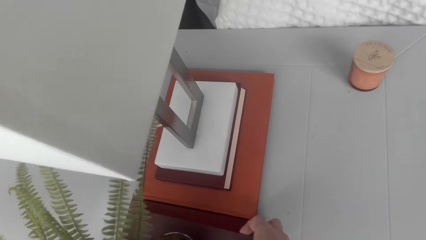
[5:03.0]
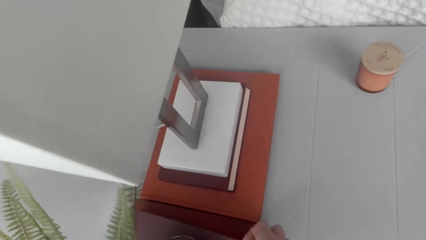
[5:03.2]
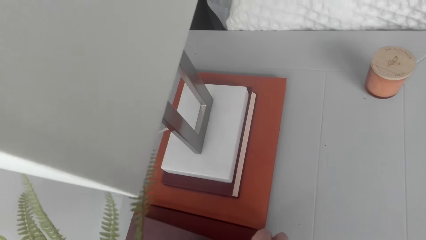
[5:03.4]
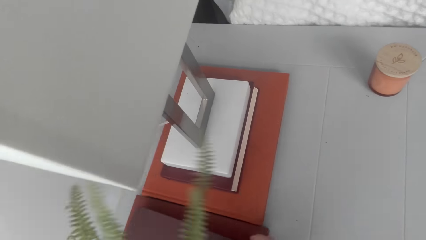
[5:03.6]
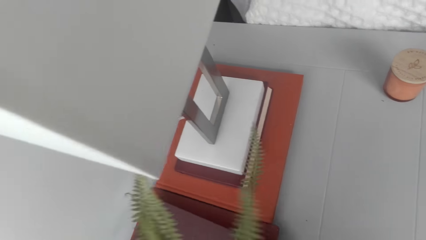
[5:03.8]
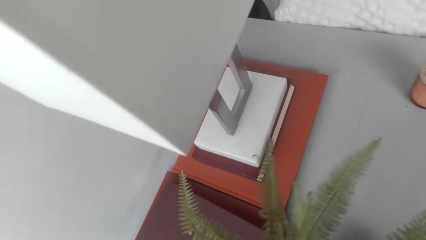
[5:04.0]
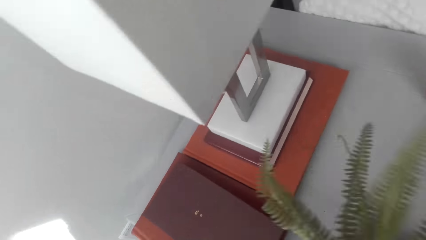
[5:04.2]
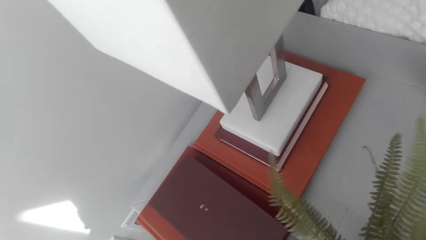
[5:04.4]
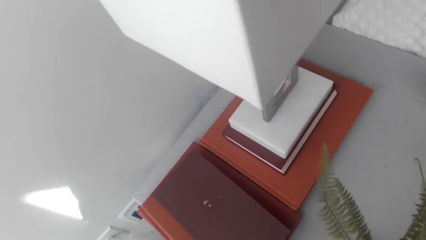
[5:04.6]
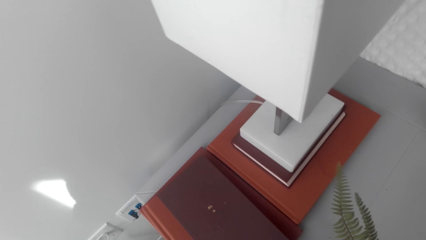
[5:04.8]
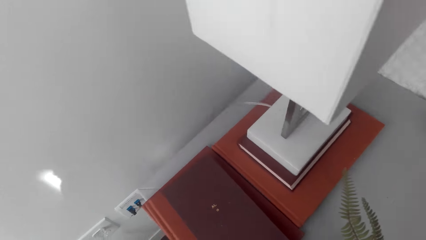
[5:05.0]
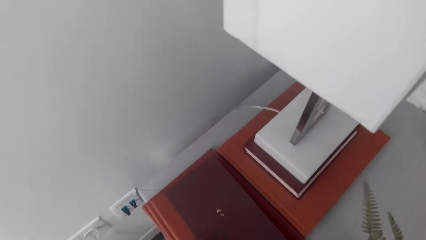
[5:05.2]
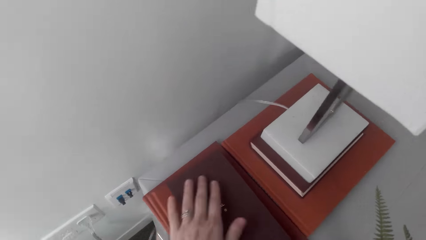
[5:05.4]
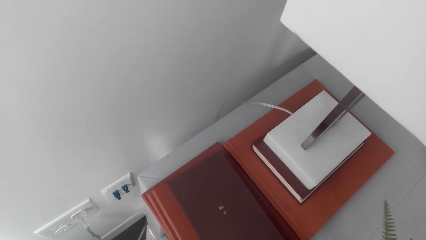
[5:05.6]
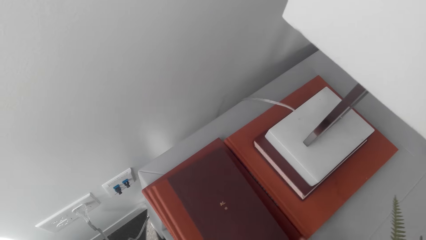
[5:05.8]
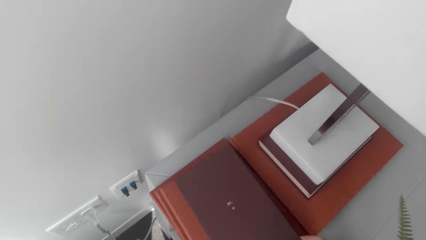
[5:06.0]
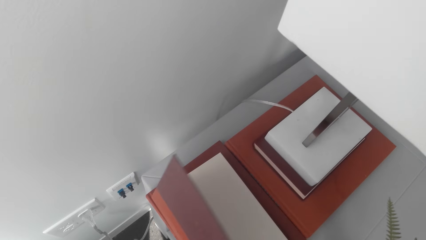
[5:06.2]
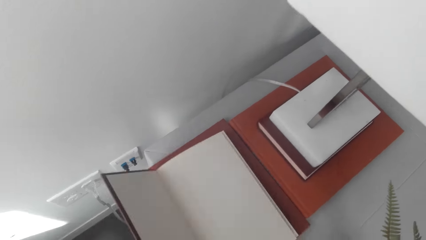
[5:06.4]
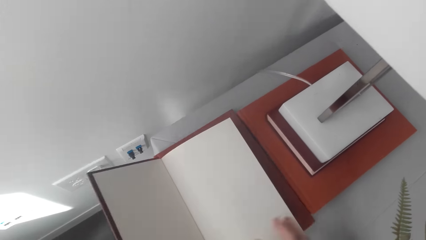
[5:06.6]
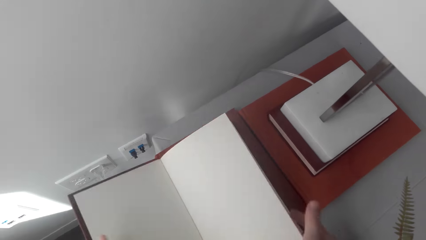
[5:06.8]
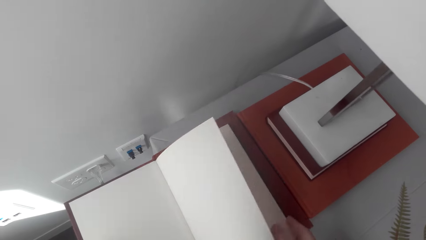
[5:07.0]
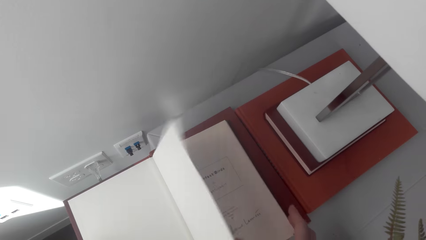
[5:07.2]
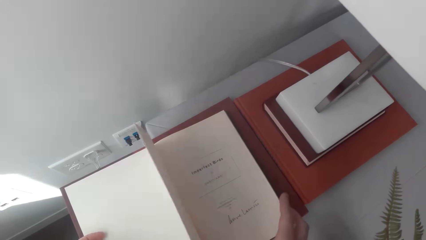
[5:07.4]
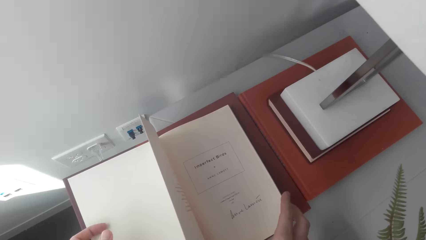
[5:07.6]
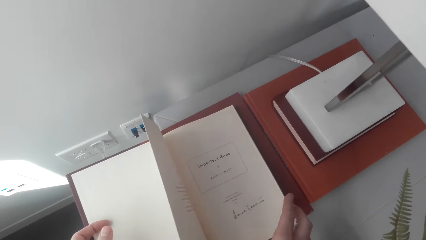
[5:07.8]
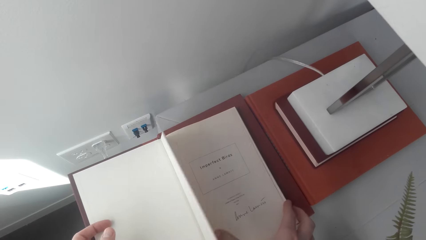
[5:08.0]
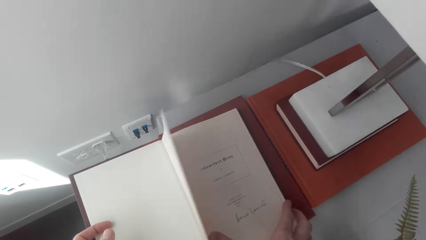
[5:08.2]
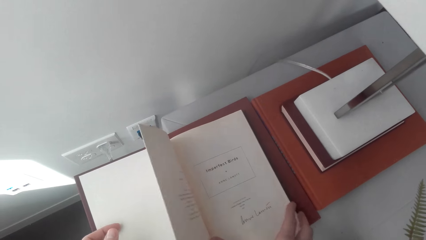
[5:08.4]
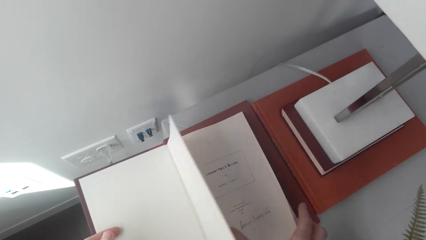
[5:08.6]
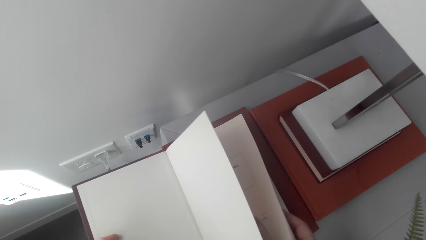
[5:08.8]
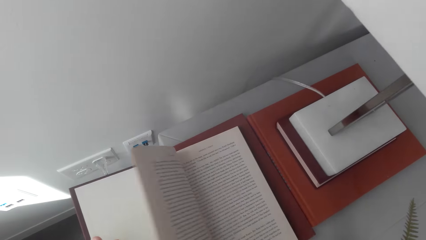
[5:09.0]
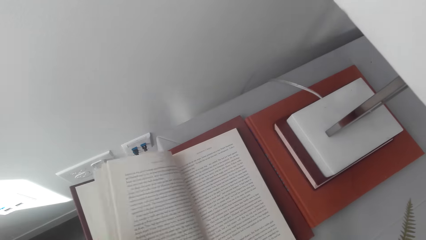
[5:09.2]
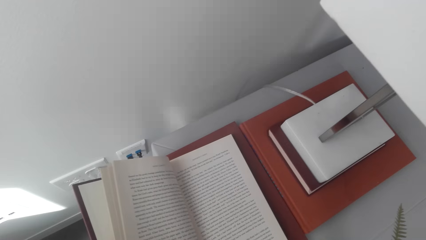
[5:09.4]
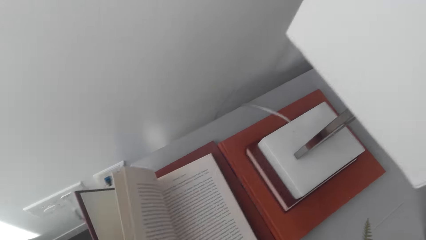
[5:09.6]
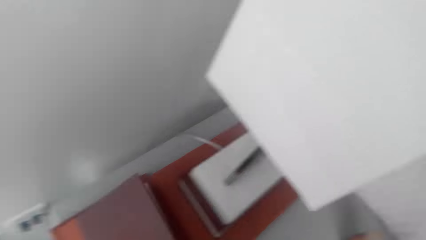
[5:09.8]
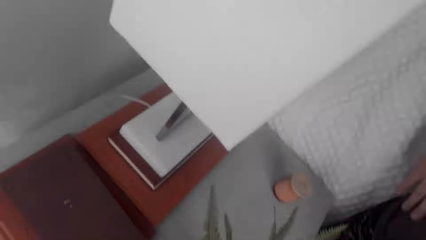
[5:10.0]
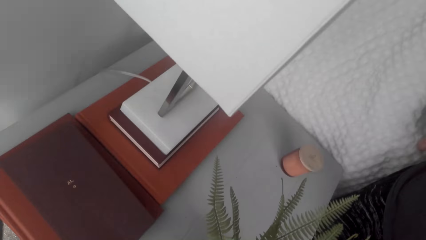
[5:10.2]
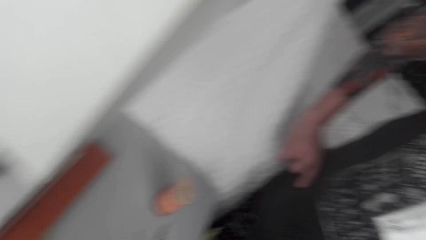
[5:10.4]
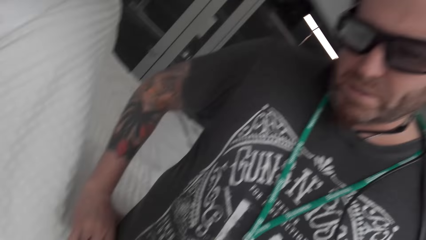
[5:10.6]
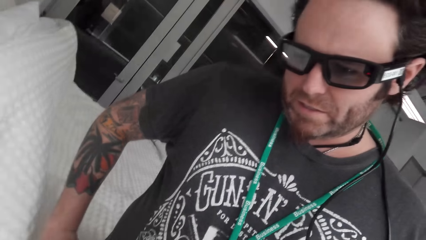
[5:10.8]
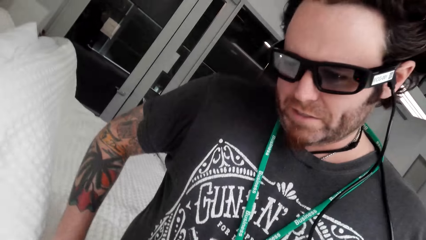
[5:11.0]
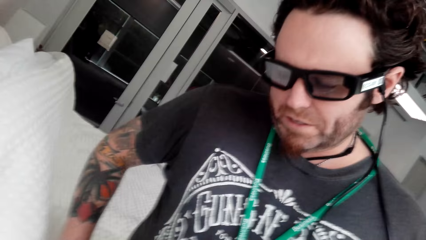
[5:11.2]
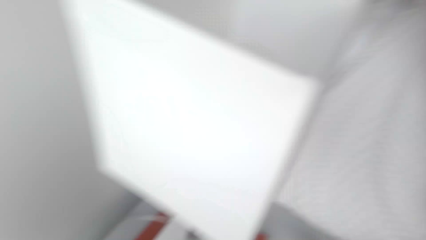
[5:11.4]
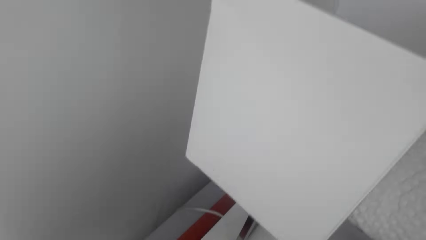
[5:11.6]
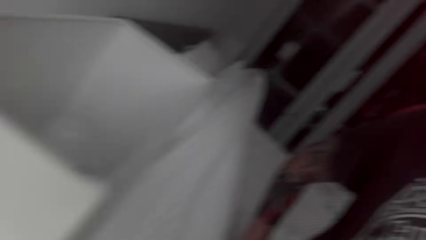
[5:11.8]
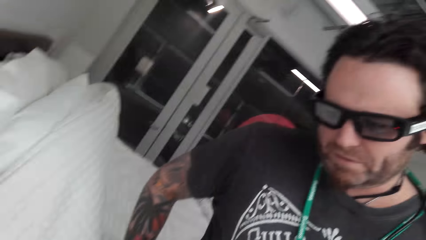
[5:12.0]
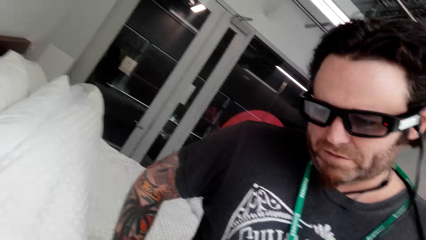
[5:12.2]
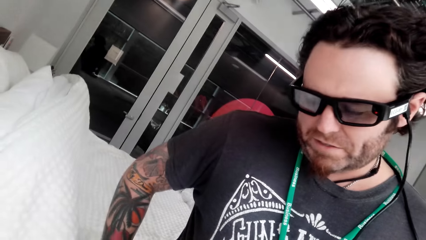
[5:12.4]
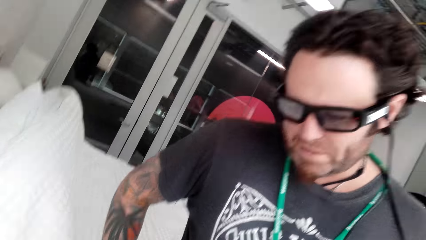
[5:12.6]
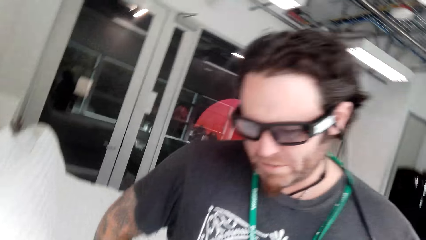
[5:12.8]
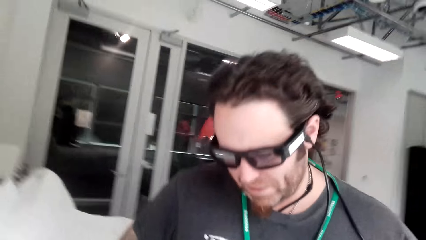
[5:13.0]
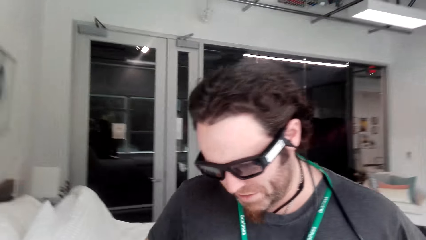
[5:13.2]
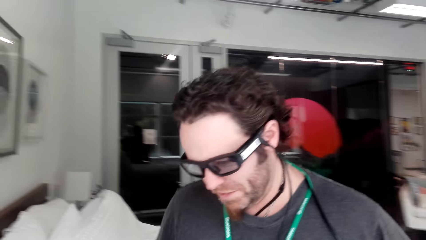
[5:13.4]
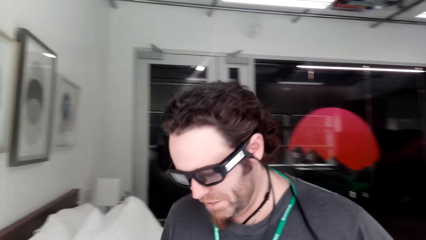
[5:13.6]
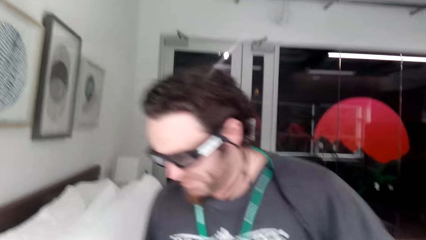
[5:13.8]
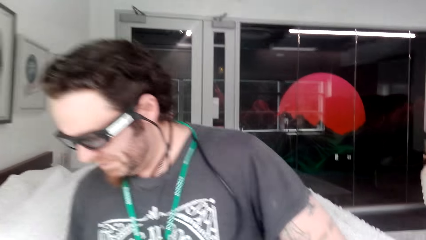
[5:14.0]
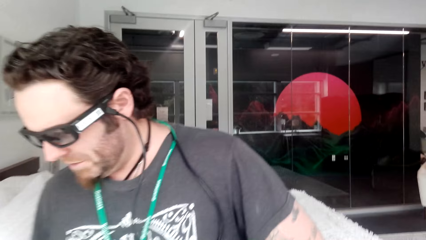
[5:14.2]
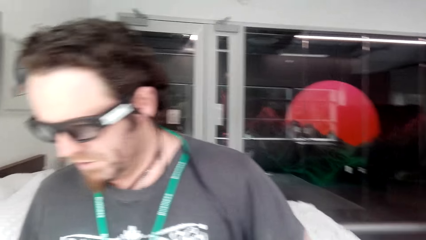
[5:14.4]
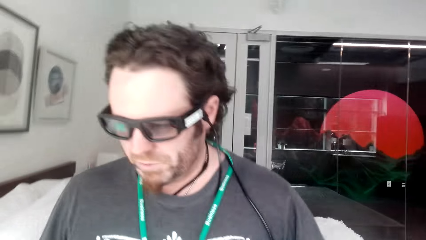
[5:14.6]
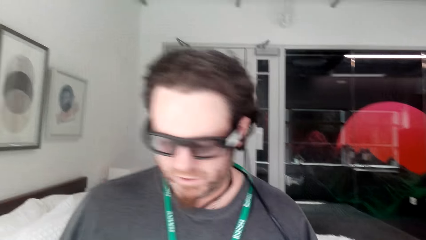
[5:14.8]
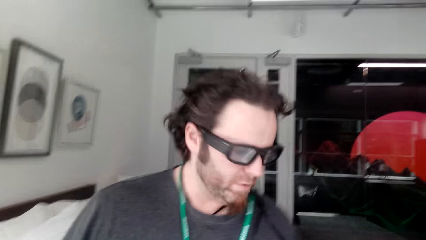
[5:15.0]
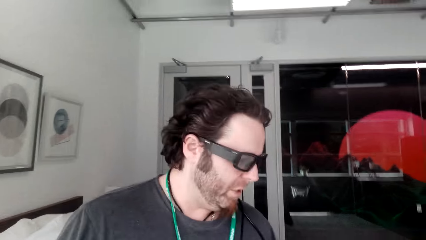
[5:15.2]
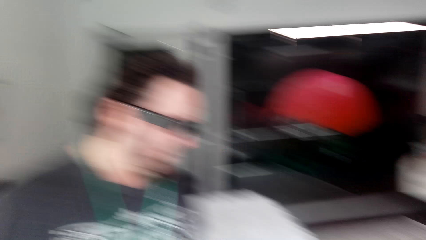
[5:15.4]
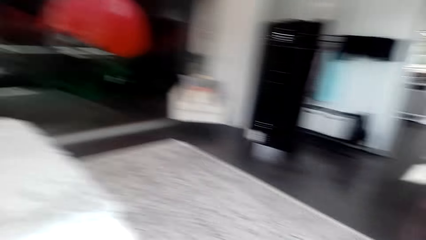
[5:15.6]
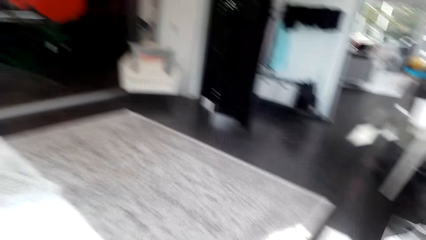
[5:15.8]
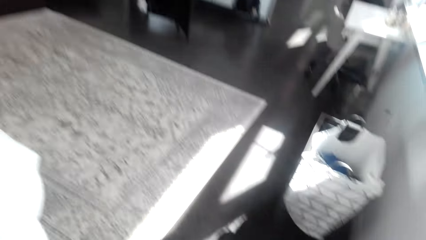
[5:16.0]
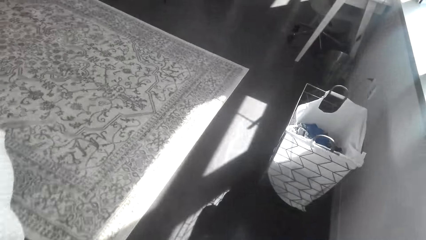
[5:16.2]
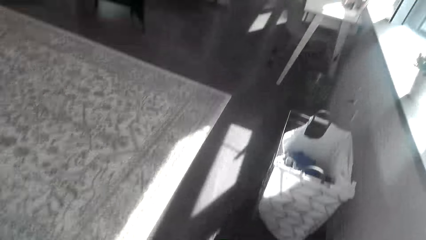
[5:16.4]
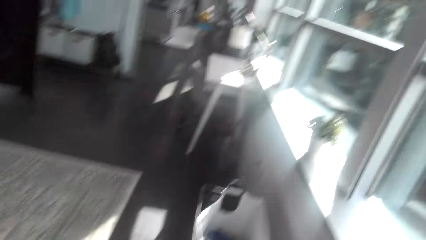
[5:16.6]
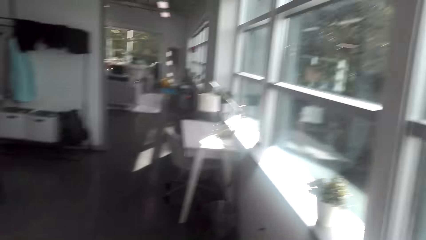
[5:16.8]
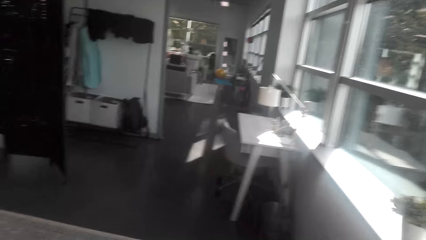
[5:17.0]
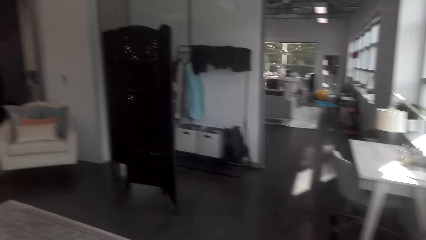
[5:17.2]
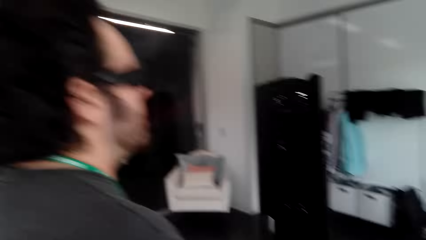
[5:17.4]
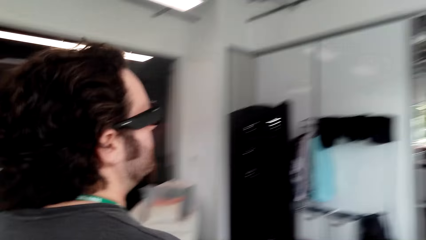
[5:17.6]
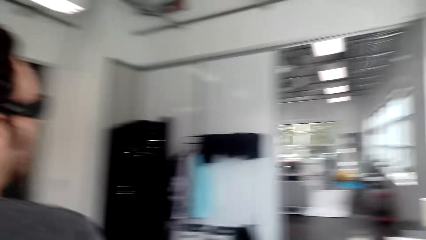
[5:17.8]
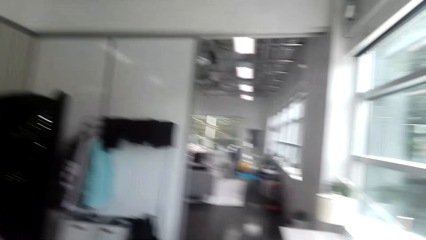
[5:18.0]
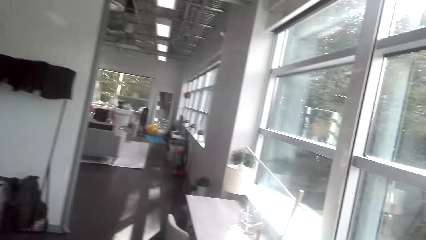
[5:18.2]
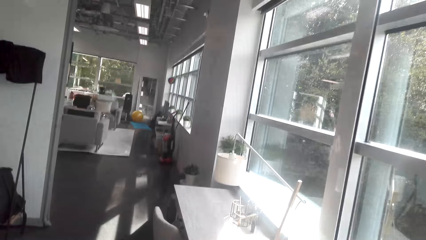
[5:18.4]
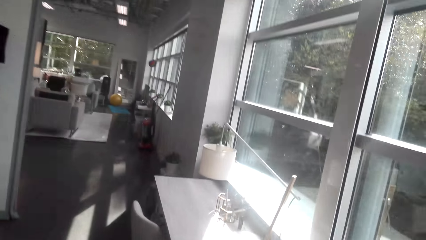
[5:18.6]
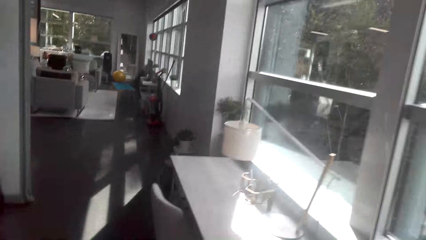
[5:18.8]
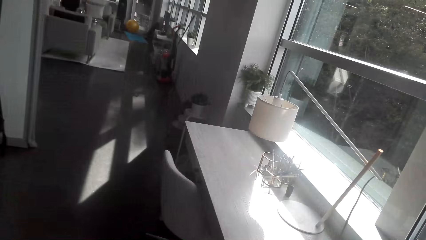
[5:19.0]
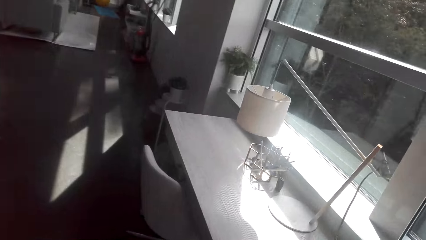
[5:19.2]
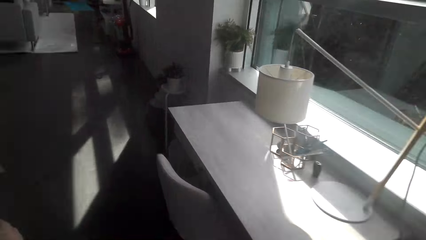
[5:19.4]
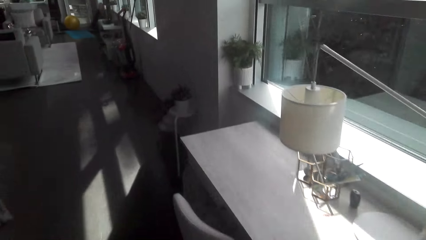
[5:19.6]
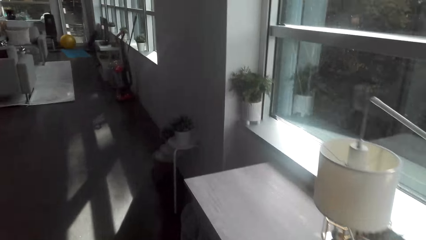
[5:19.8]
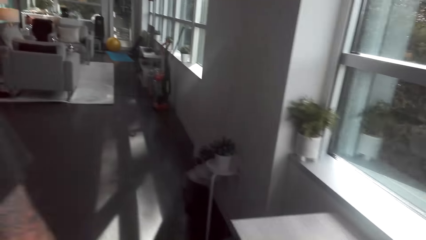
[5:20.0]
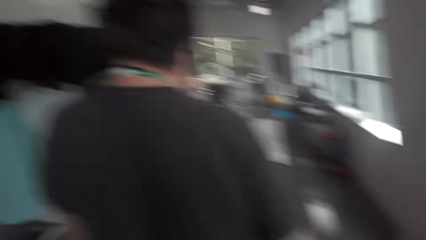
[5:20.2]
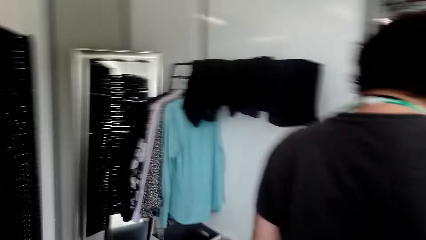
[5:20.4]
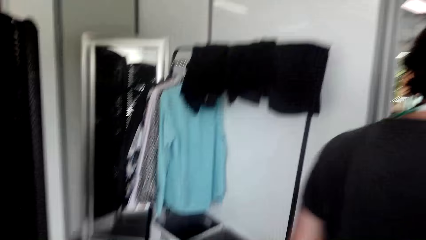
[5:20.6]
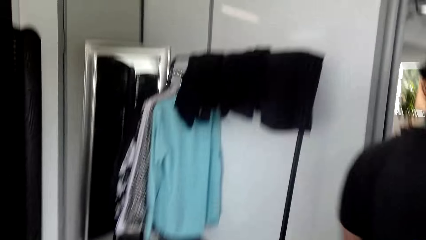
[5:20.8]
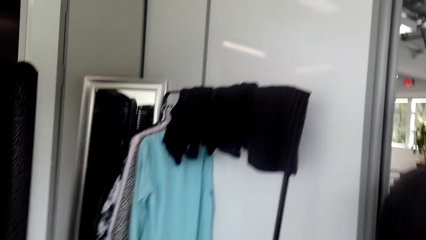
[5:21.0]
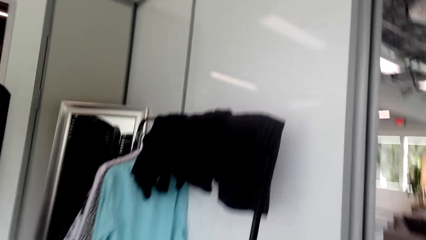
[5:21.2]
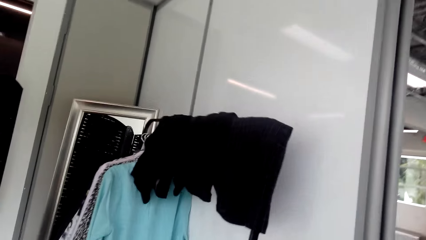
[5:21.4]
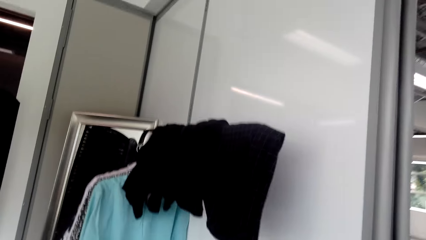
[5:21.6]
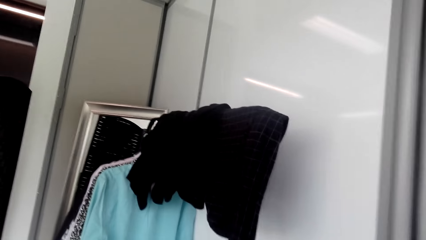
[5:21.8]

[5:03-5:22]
The camera wearer puts the plant down. They move the plant on a night stand. They open a book. They peruse the book. They close the book. They look at the man. They interact with the man. They move around. The man moves around.
